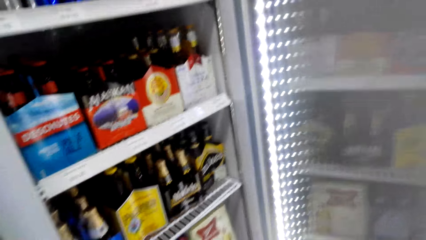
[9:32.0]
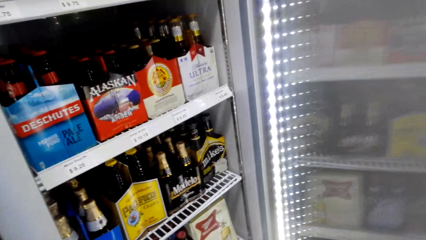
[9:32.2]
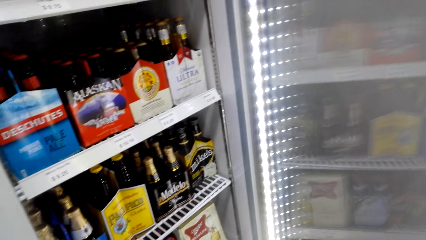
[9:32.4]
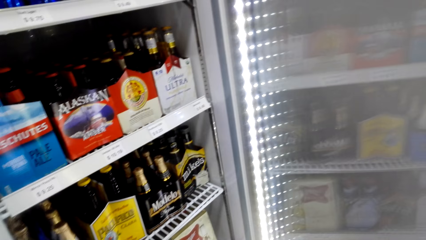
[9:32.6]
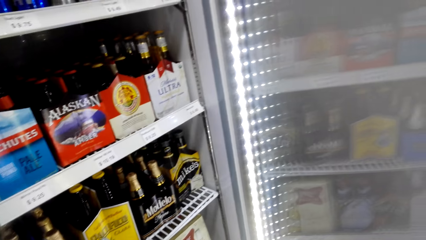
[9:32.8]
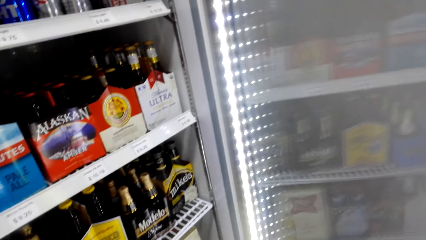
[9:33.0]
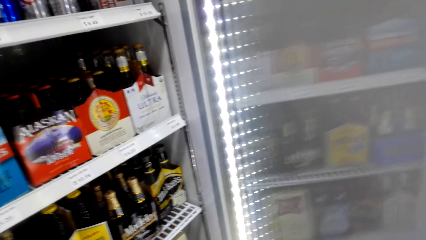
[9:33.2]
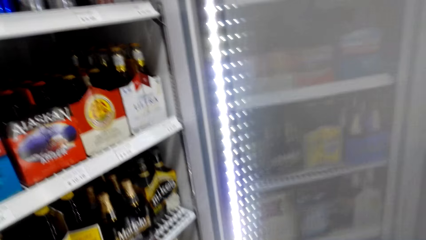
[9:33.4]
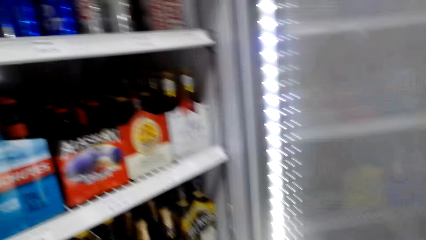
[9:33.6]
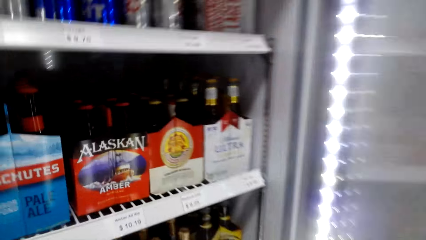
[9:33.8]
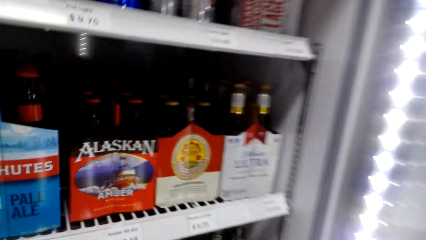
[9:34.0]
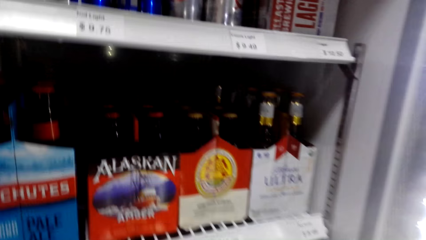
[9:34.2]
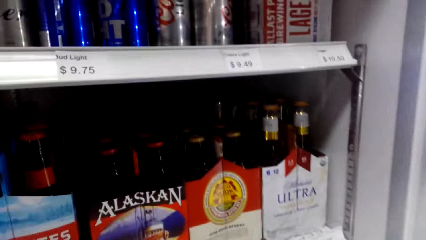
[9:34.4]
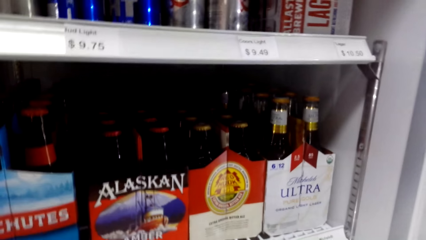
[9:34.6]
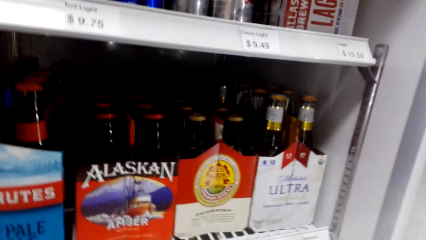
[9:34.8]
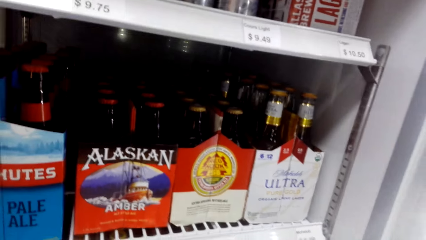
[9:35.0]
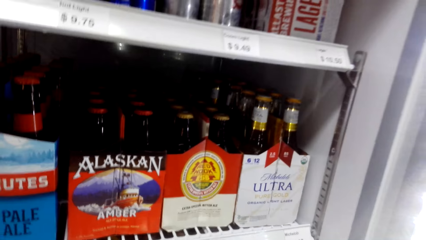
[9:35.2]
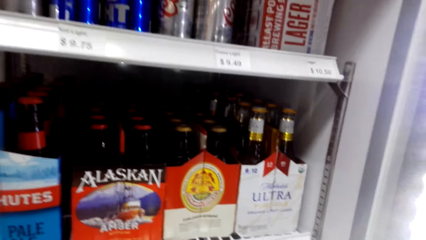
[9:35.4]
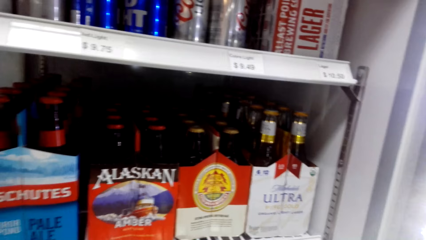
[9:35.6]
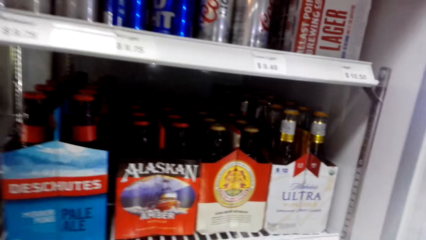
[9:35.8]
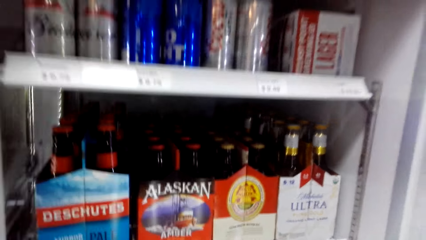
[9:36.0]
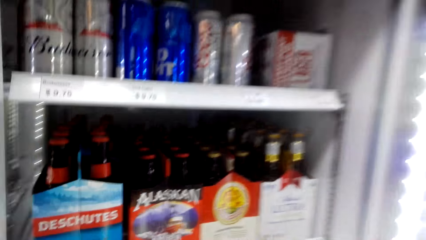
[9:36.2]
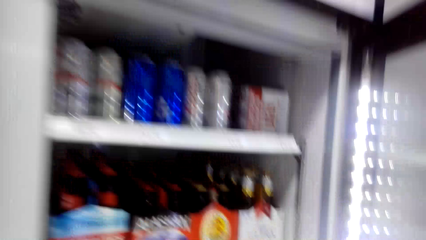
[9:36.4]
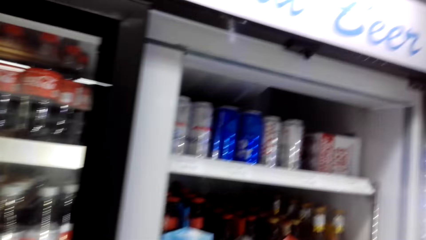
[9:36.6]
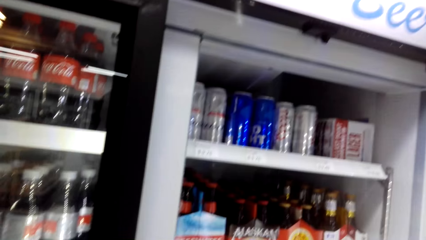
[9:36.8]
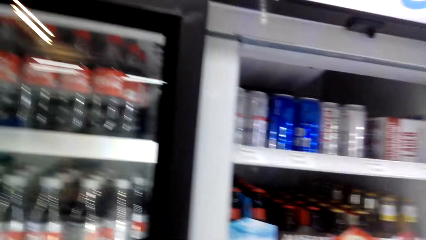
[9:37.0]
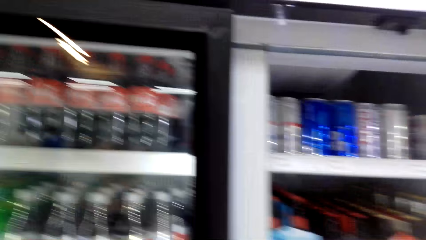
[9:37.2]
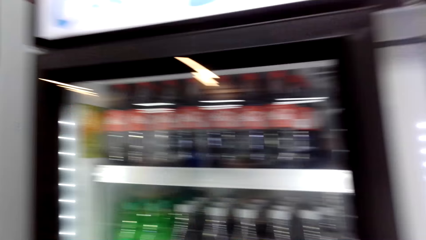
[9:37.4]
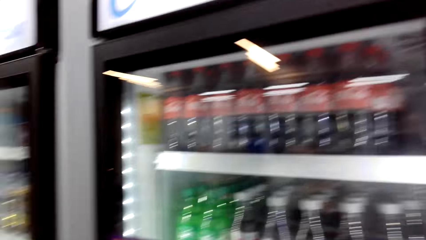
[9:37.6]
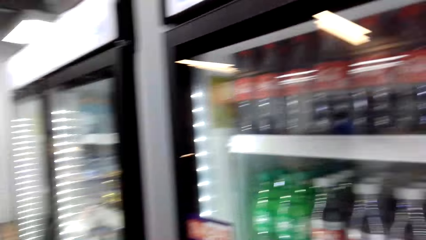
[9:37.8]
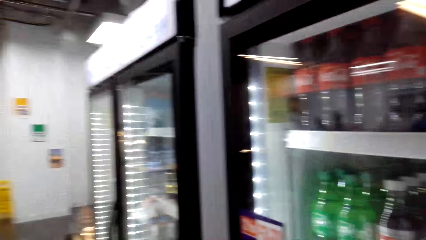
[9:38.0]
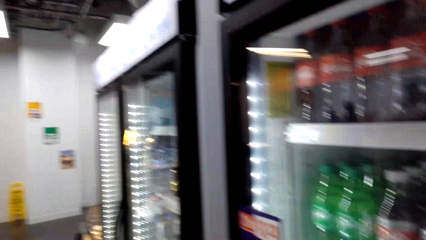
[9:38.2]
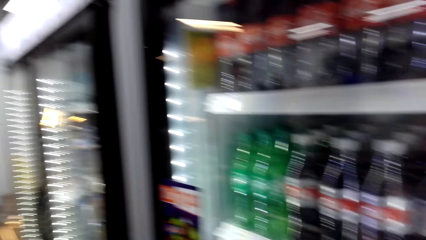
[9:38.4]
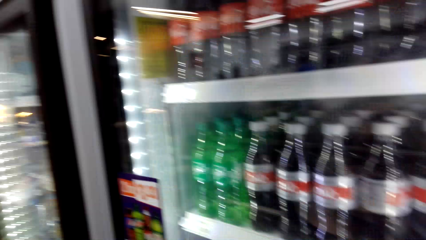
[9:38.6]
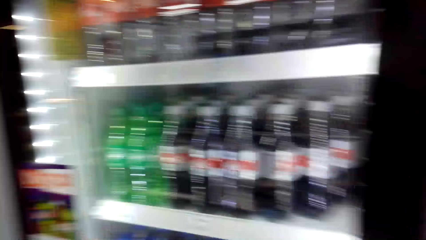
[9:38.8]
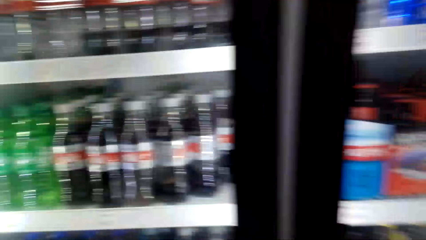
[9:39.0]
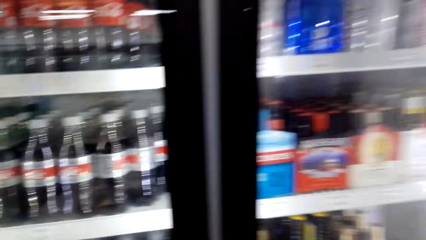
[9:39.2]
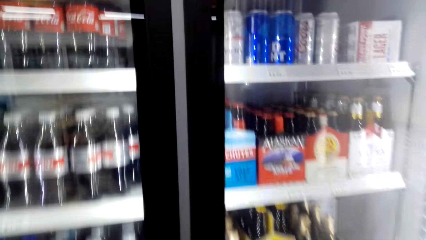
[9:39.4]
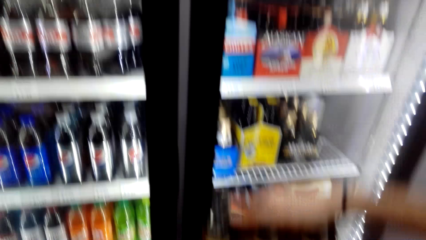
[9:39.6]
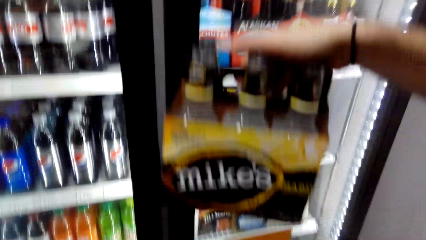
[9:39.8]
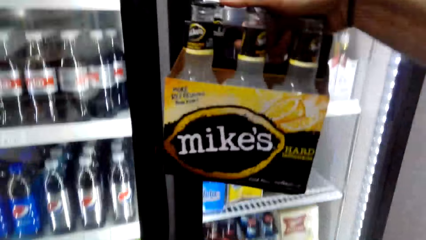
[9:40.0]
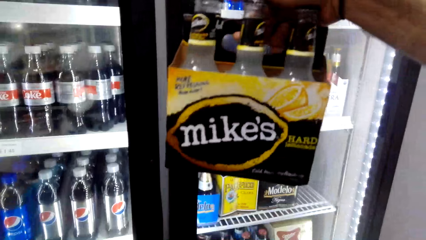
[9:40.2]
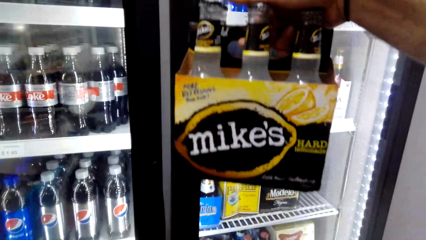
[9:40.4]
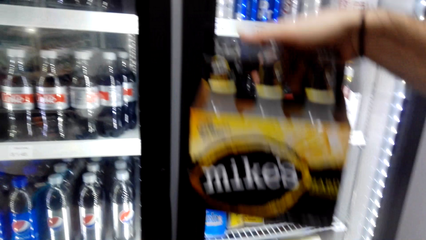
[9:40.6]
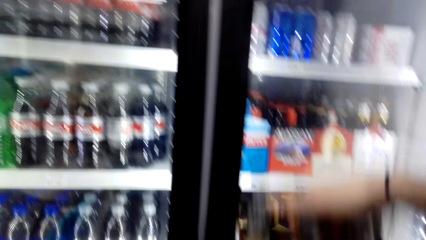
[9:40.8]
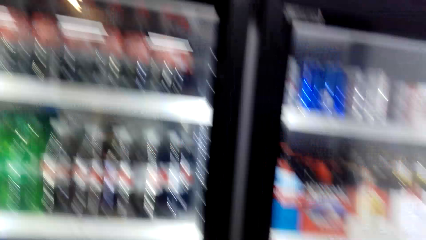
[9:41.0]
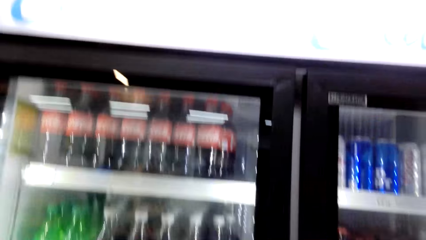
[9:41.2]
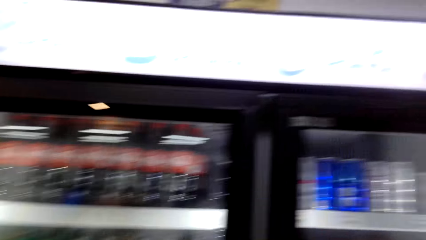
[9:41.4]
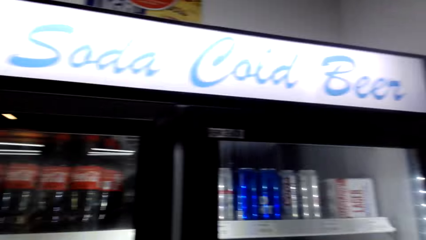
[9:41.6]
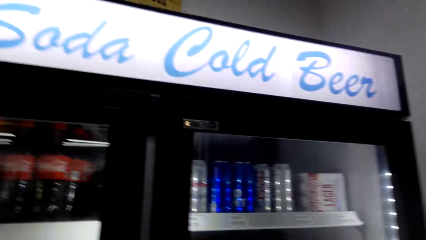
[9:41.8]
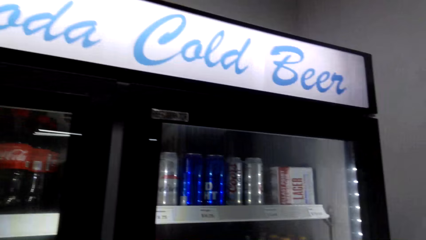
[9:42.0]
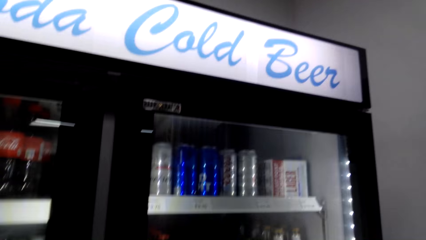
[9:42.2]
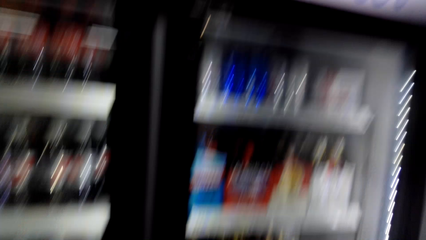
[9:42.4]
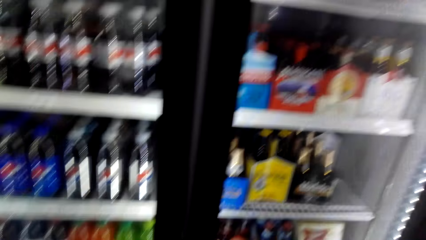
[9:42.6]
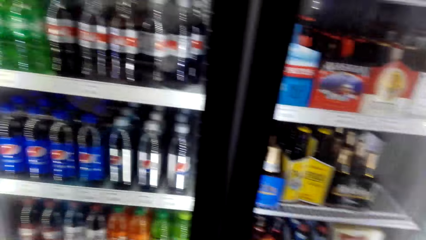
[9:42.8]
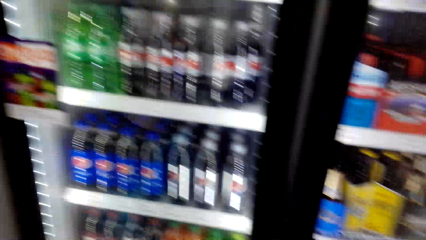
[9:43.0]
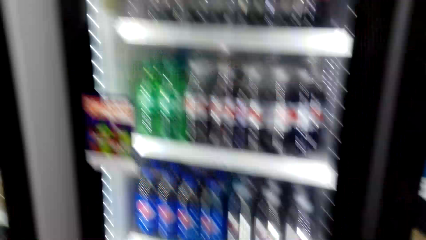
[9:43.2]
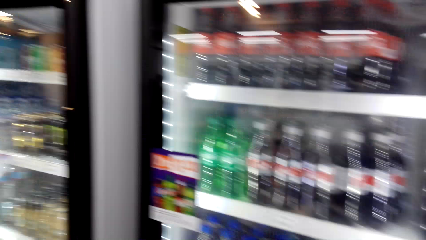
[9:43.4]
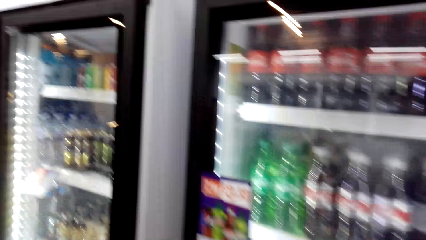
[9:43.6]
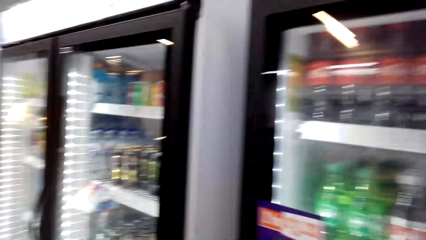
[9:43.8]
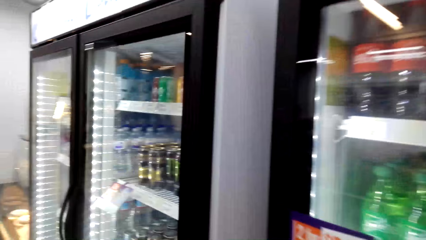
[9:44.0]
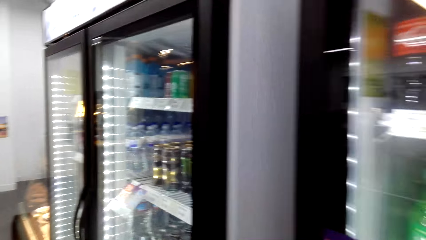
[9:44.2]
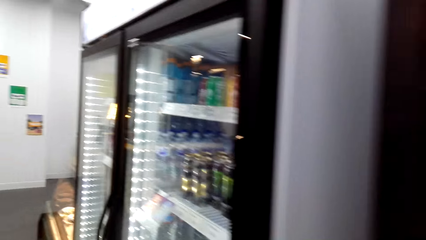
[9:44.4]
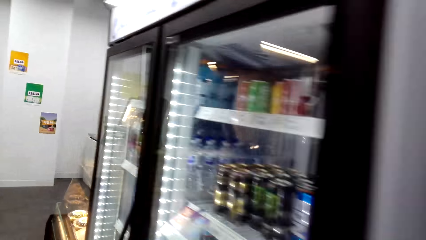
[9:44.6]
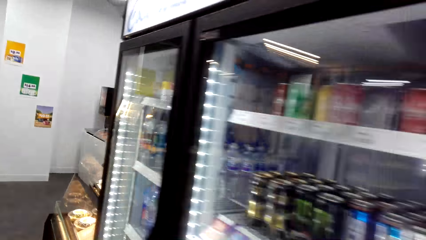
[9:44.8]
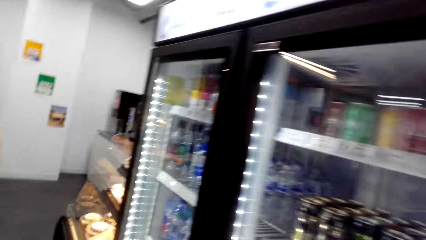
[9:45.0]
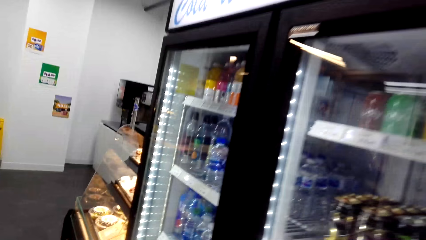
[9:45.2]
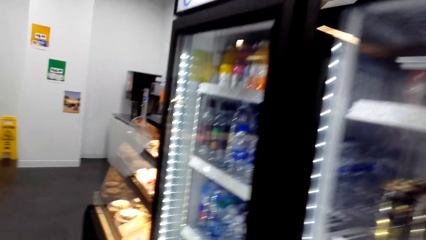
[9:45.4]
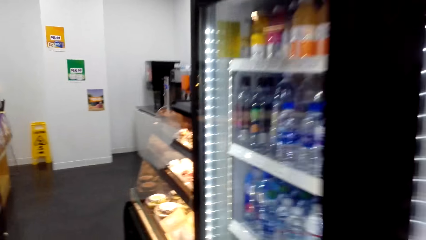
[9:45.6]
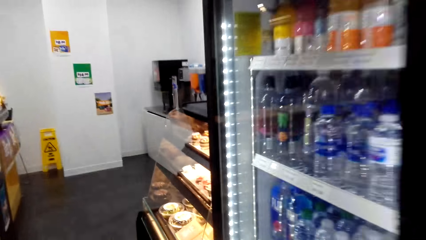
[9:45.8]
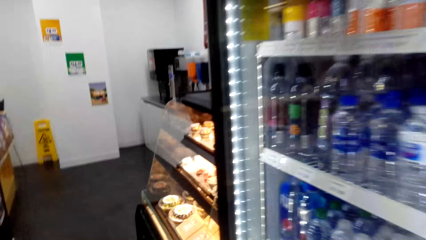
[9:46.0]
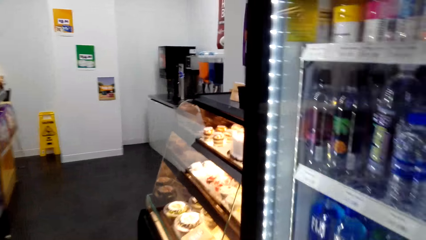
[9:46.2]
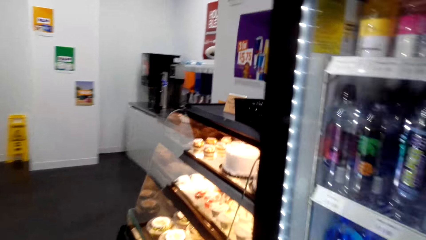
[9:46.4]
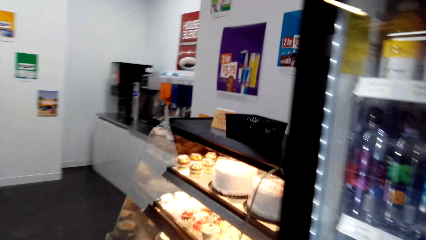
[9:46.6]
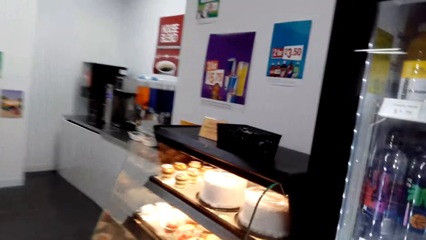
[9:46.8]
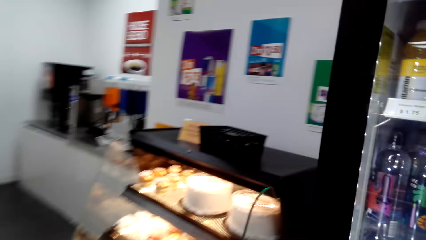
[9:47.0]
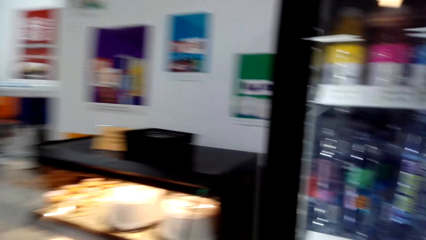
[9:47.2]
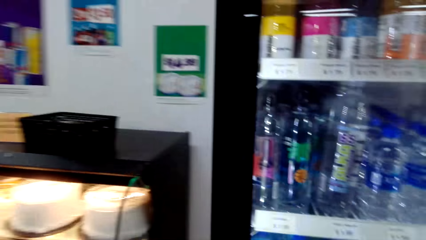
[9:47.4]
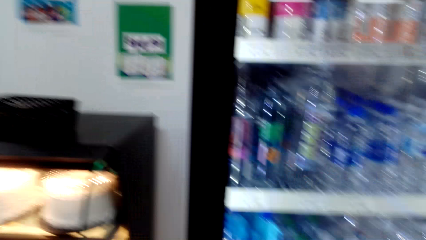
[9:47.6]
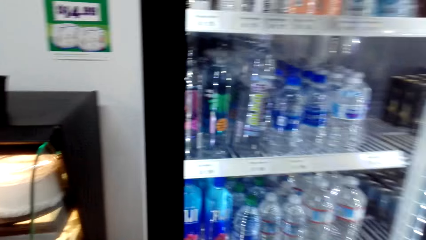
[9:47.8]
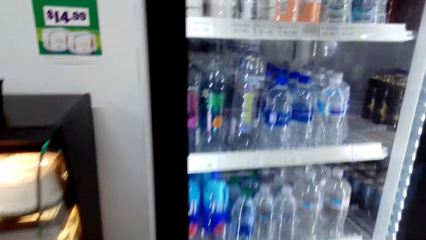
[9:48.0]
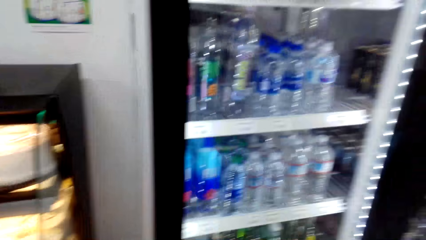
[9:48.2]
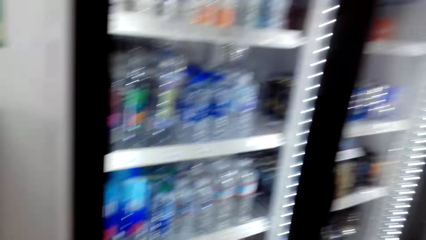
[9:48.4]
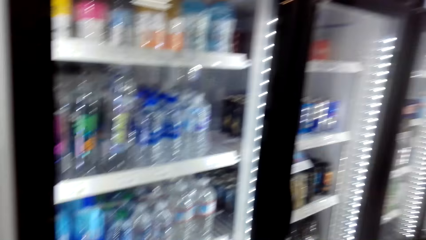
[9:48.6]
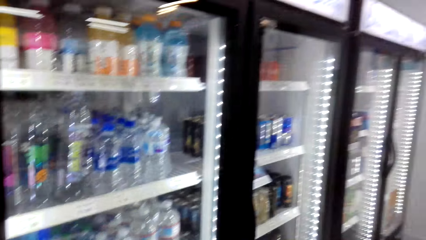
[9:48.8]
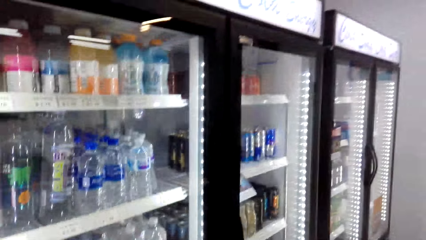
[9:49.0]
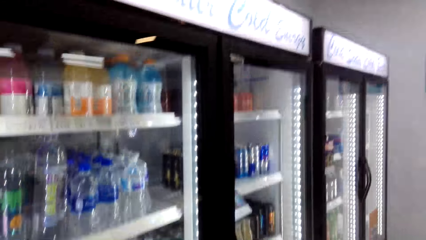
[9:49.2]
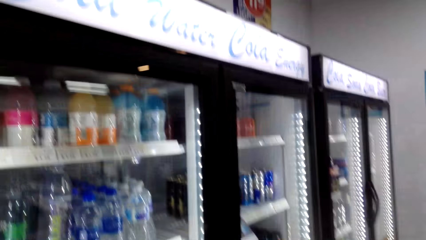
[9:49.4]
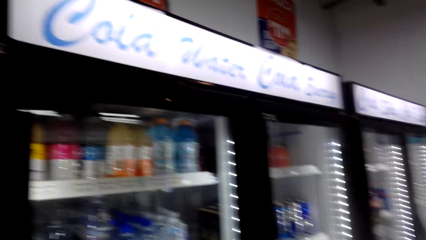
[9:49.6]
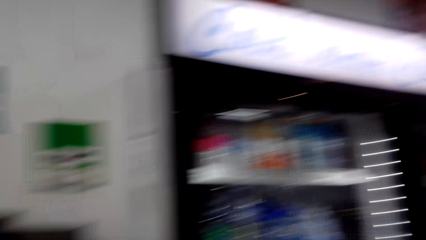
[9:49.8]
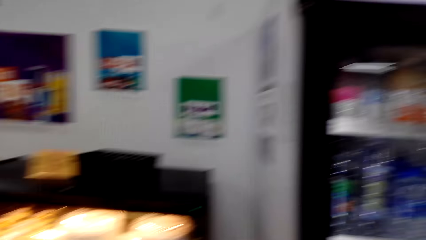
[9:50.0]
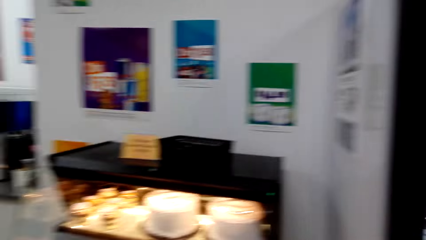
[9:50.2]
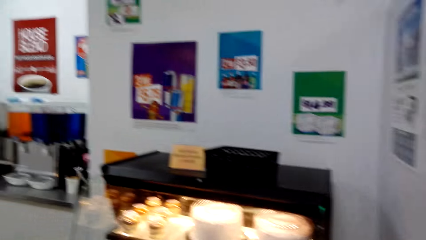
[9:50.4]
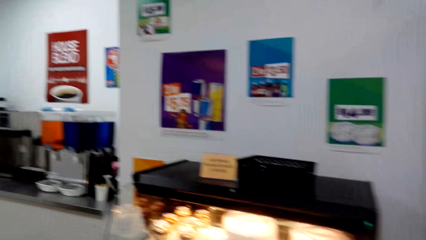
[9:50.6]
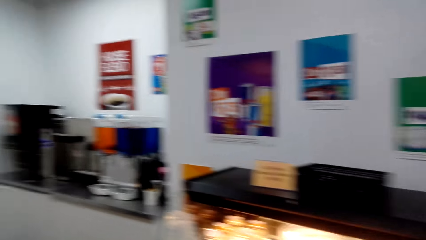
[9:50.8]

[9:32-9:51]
The camera wearer picks up a tray of drinks or Mike's beer. They close the fridge. They lift the Mike's beer. They stare at the Mike's beer. They look around. They walk in the supermarket. They look around. They walk in the supermarket.
